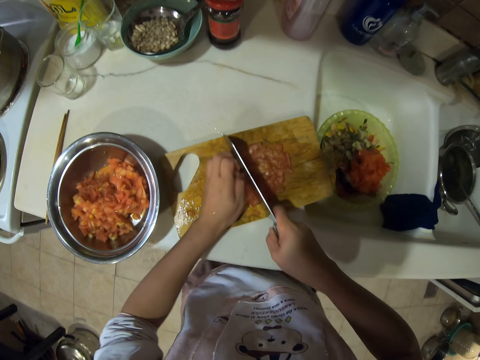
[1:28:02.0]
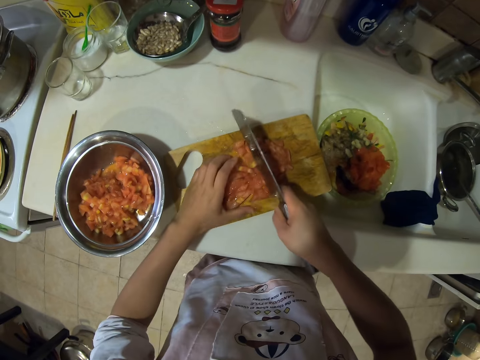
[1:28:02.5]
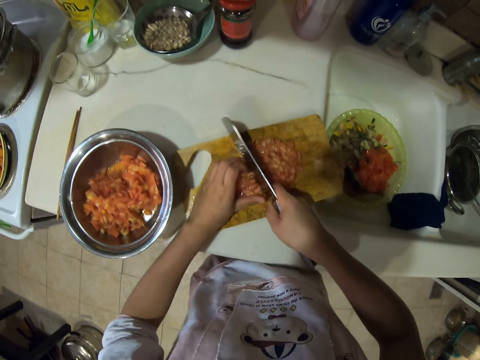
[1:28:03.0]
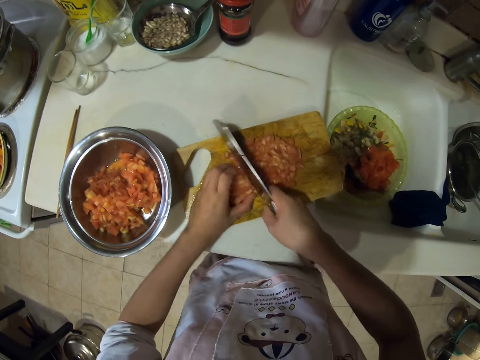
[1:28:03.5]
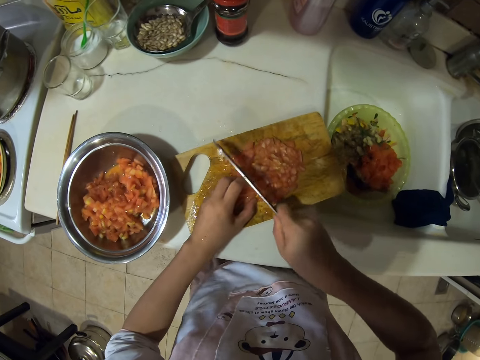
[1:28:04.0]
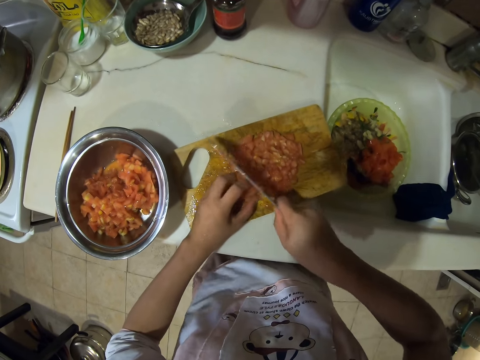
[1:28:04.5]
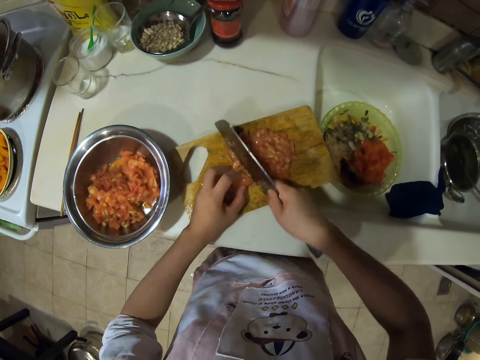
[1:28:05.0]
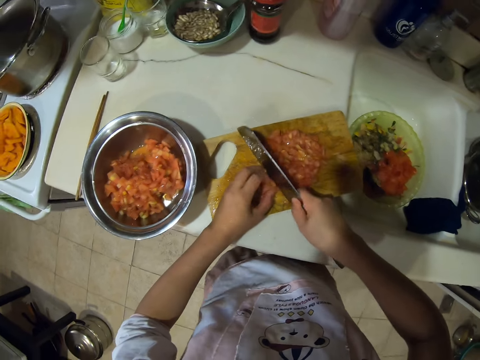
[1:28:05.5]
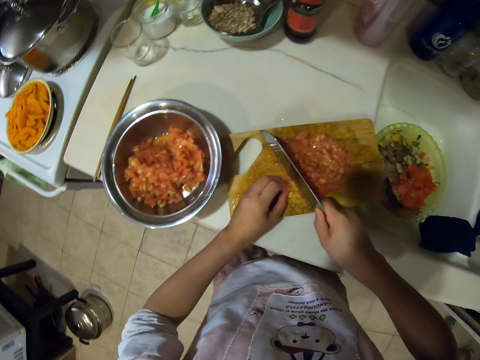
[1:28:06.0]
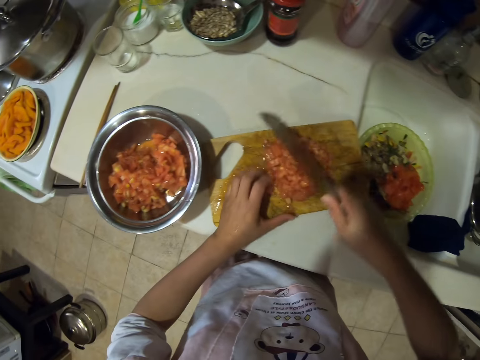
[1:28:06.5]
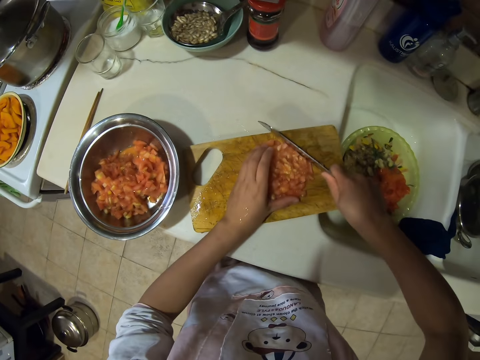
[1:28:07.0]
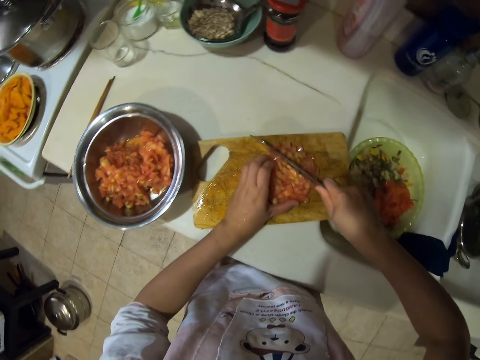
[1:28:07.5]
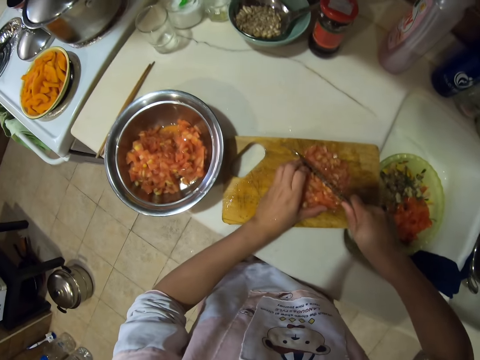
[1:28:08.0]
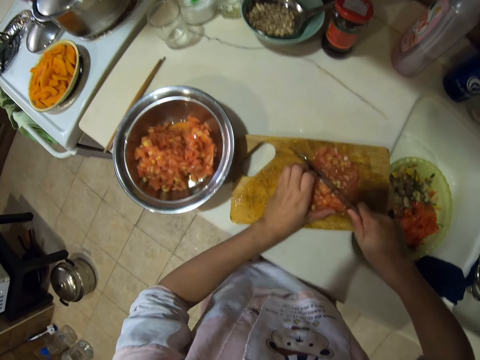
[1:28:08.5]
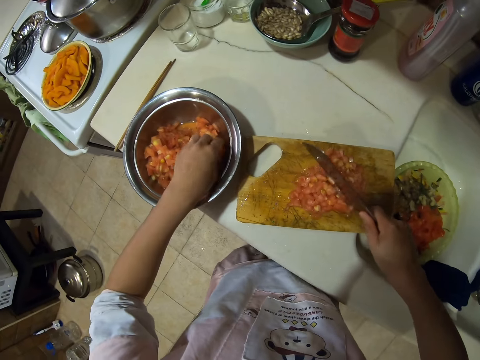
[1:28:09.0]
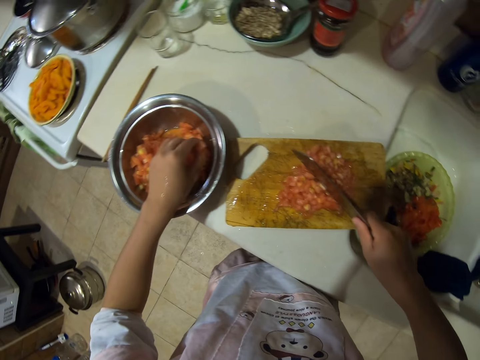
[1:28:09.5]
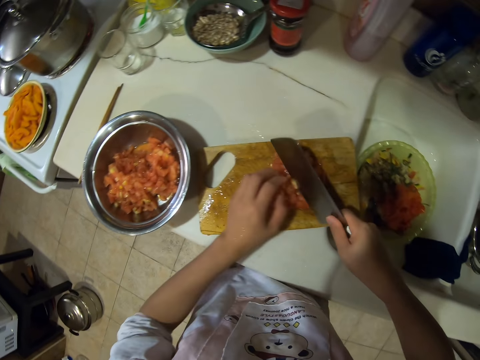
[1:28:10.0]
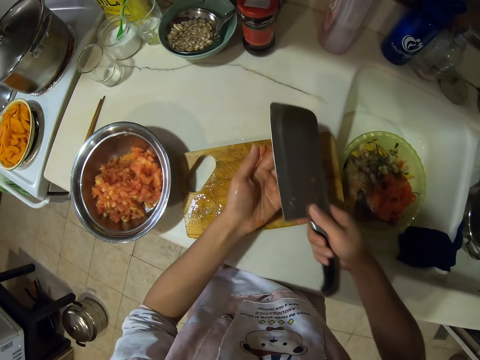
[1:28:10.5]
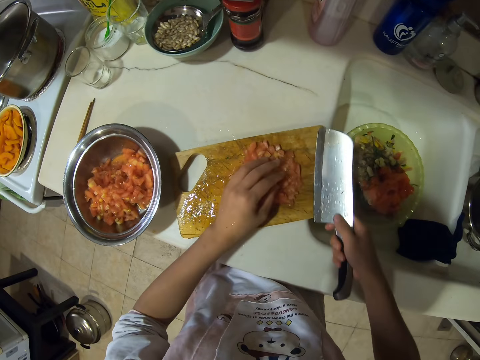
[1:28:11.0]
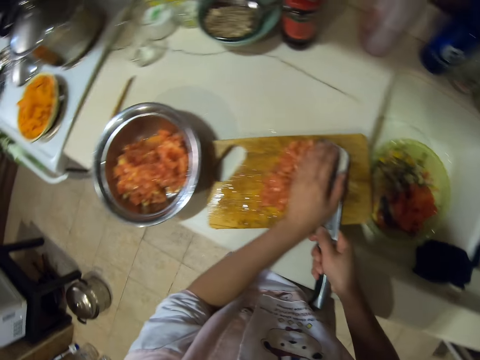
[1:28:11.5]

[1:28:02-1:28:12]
The camera wearer moves tomatoes. They move the tomatoes again. They chop the tomatoes, hold the tomatoes, cut the tomatoes, remove their hand from the tomatoes, pick a tomato and drop the tomatoes. They remove the tomatoes from a knife. They remove the tomatoes from the knife again. They put their hand on the tomatoes and collect the tomatoes.
